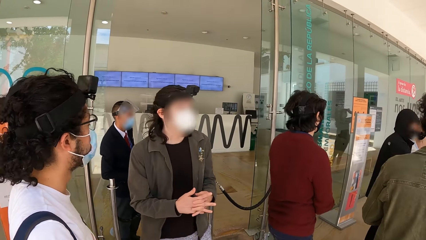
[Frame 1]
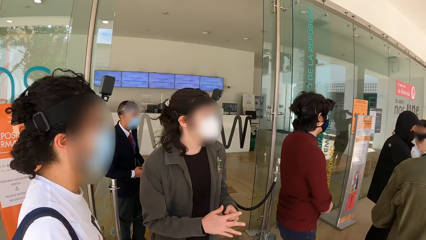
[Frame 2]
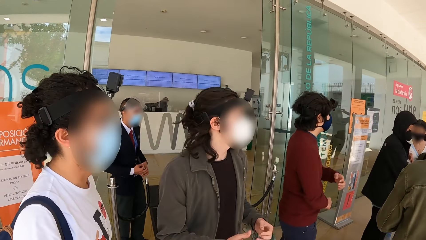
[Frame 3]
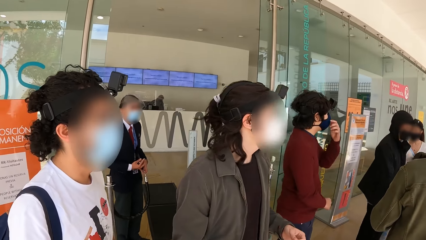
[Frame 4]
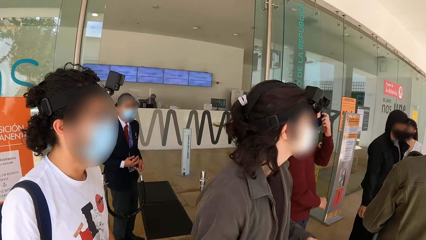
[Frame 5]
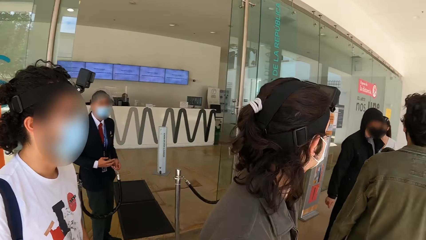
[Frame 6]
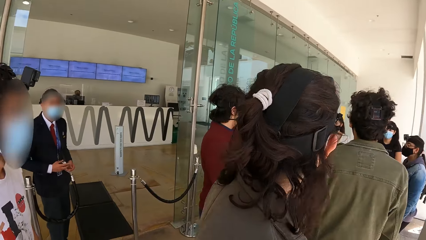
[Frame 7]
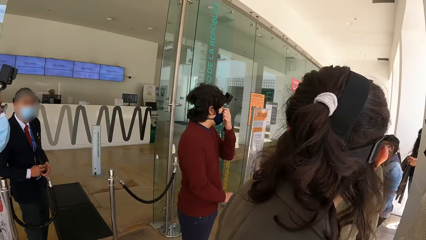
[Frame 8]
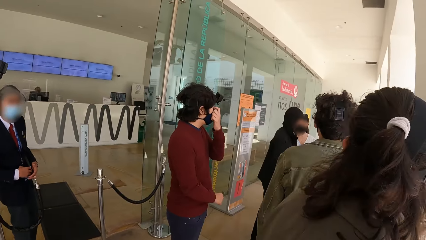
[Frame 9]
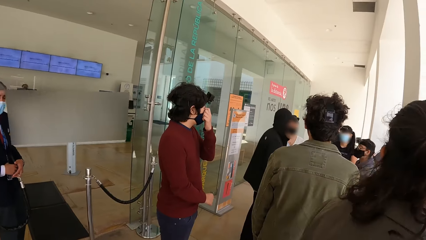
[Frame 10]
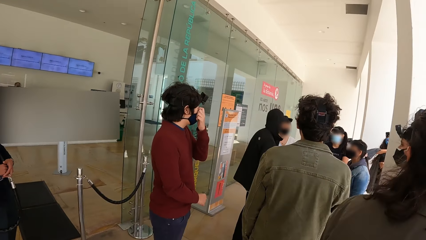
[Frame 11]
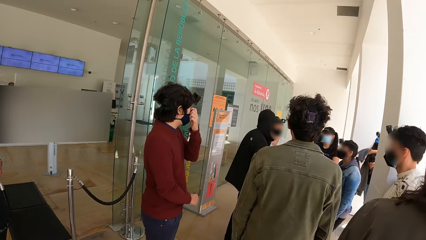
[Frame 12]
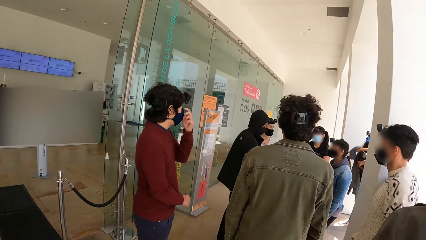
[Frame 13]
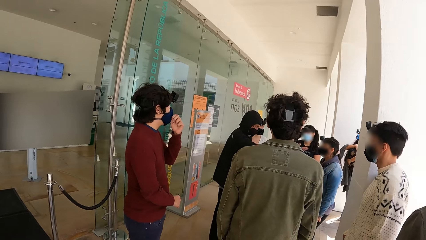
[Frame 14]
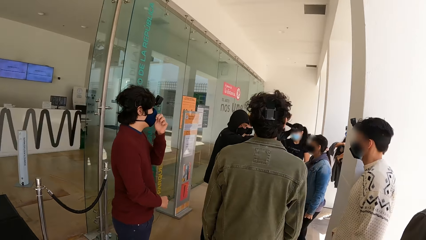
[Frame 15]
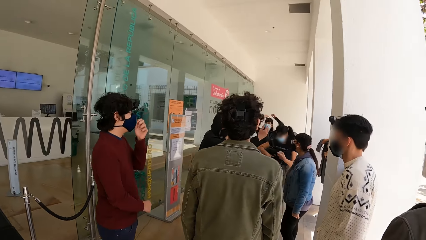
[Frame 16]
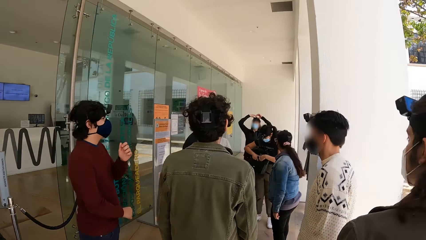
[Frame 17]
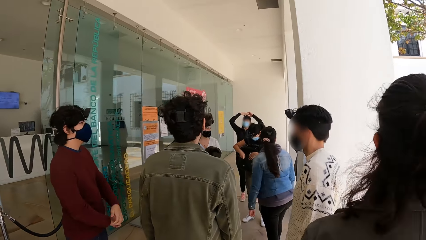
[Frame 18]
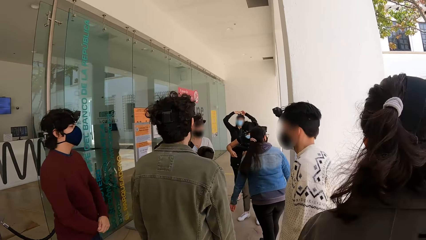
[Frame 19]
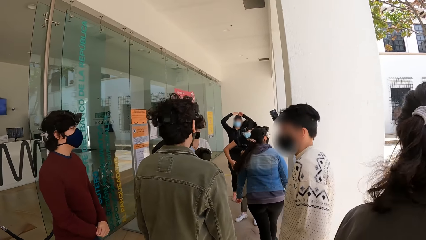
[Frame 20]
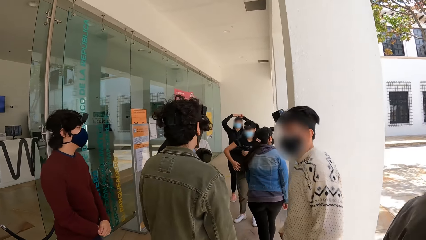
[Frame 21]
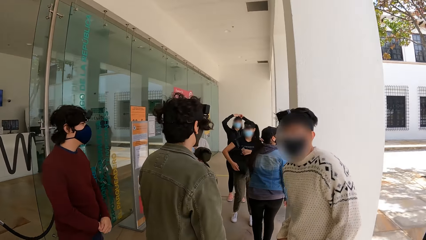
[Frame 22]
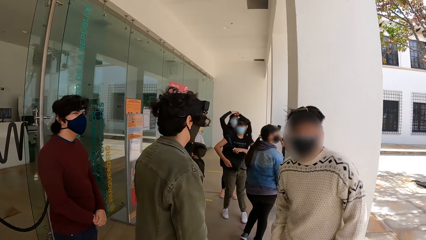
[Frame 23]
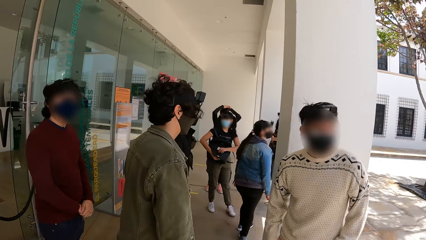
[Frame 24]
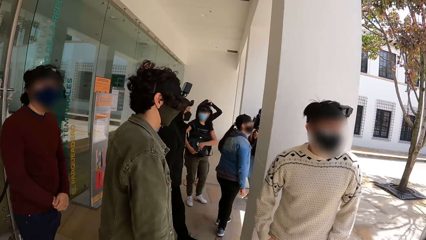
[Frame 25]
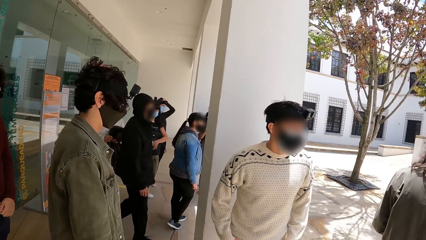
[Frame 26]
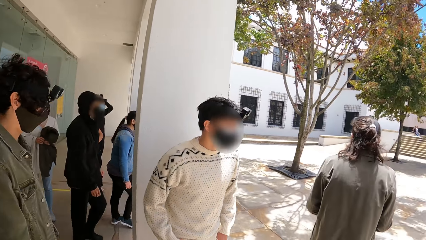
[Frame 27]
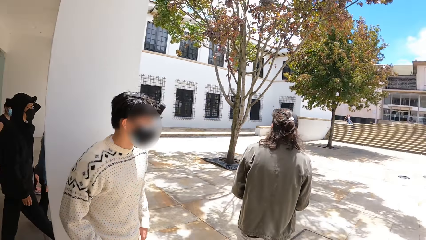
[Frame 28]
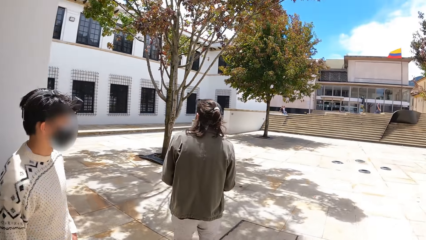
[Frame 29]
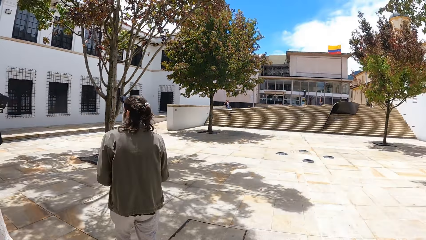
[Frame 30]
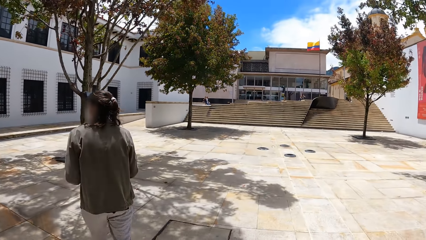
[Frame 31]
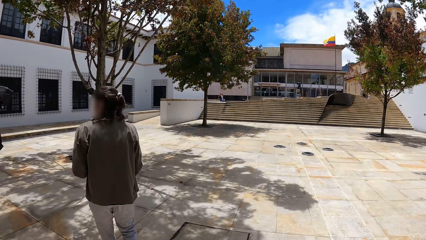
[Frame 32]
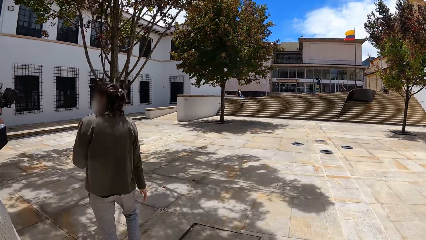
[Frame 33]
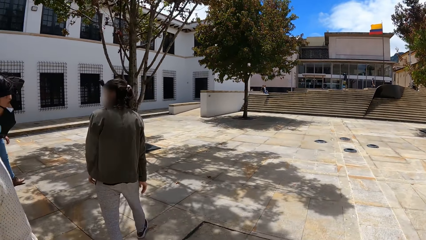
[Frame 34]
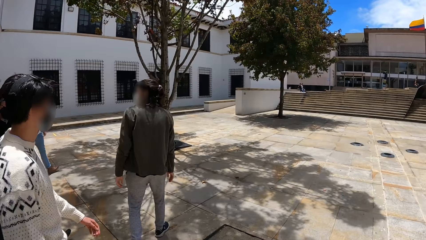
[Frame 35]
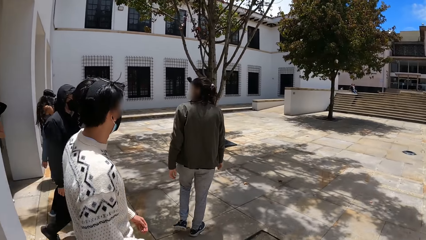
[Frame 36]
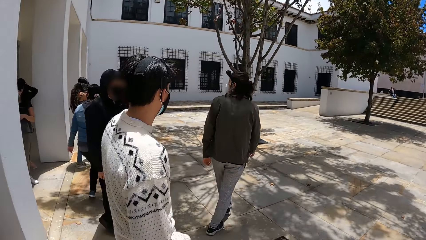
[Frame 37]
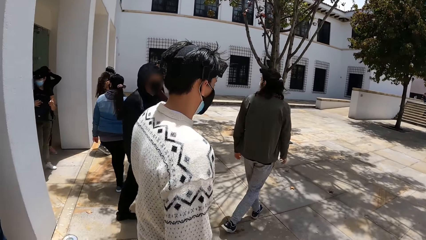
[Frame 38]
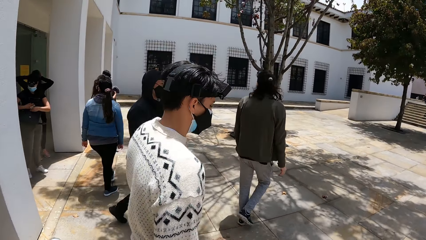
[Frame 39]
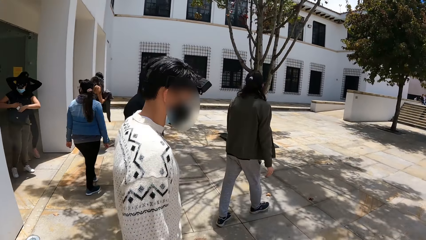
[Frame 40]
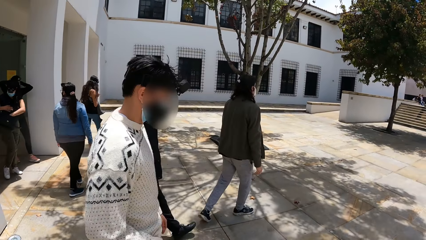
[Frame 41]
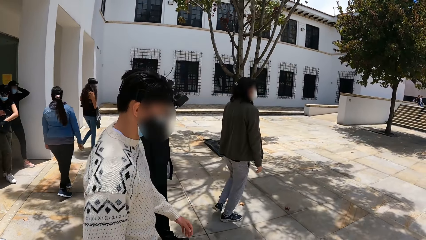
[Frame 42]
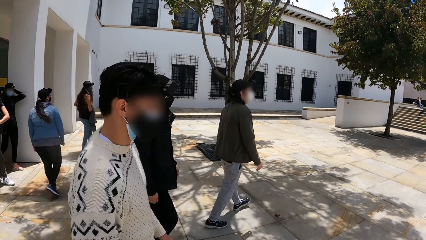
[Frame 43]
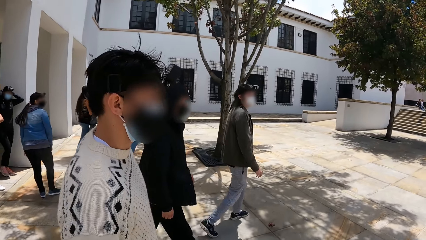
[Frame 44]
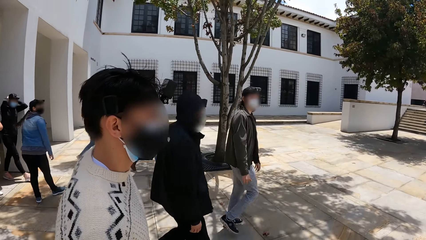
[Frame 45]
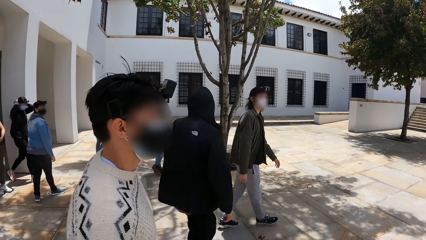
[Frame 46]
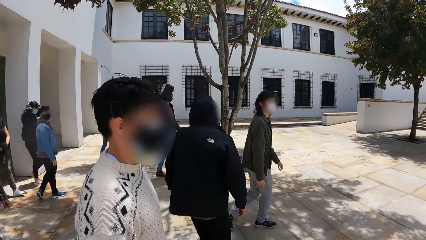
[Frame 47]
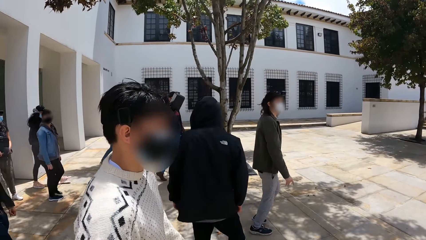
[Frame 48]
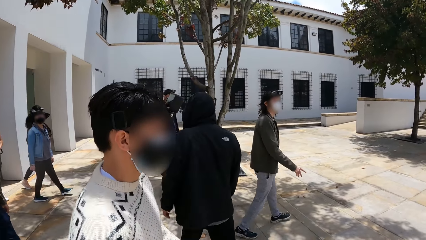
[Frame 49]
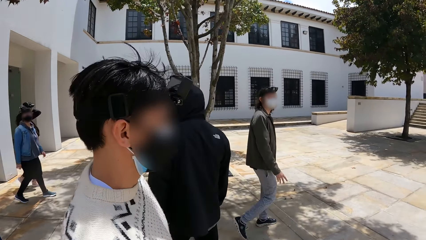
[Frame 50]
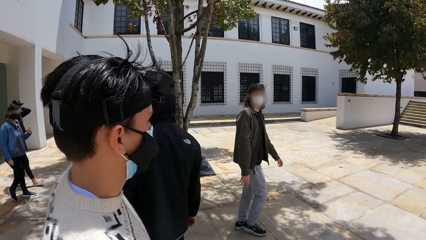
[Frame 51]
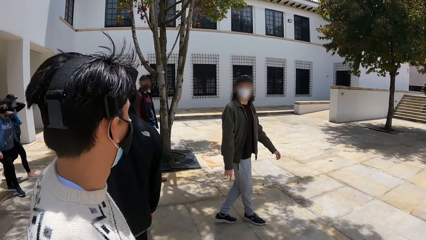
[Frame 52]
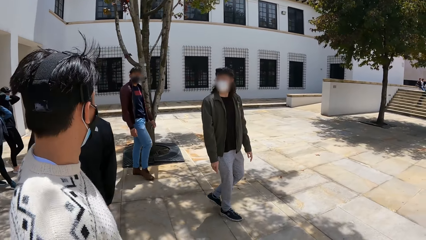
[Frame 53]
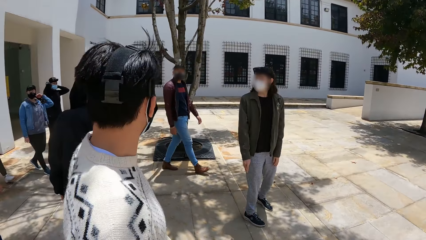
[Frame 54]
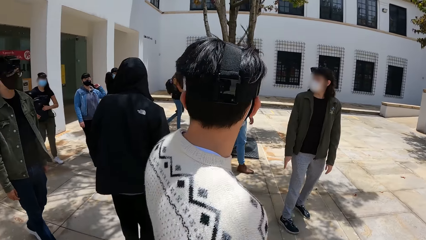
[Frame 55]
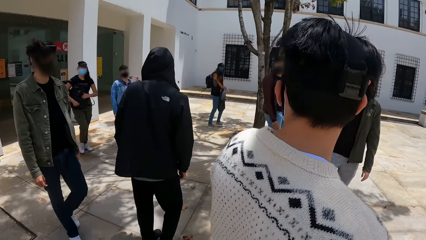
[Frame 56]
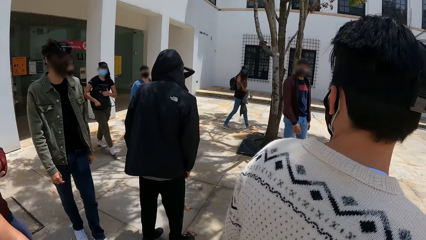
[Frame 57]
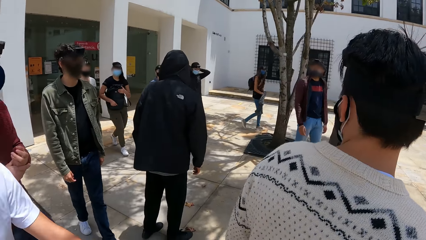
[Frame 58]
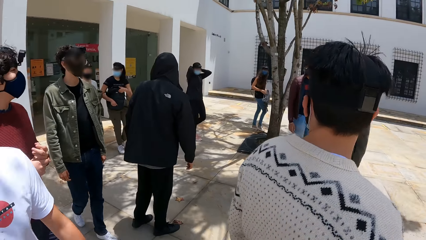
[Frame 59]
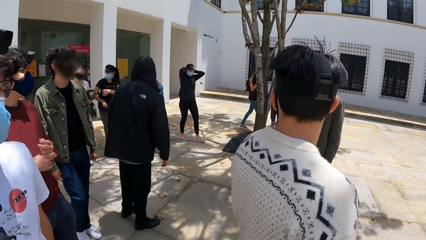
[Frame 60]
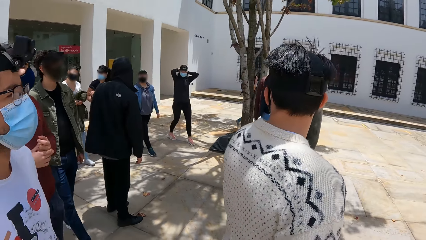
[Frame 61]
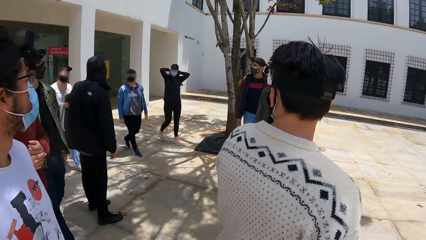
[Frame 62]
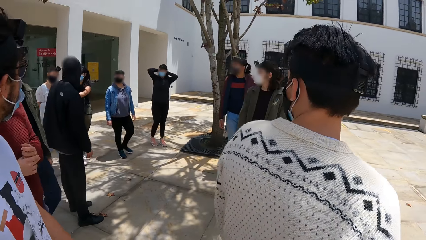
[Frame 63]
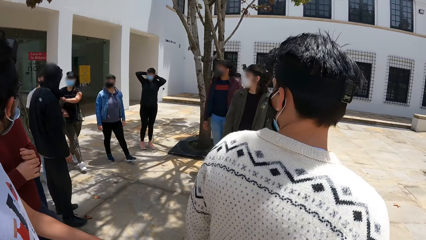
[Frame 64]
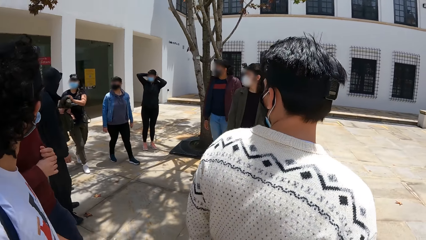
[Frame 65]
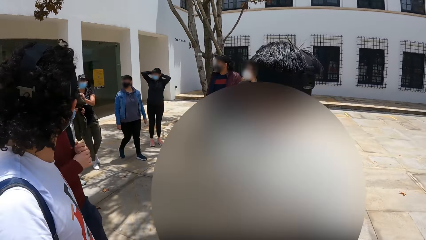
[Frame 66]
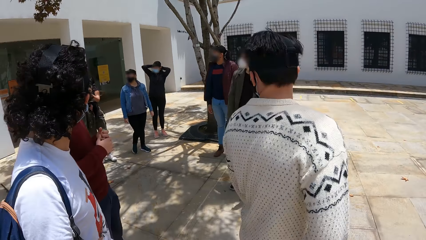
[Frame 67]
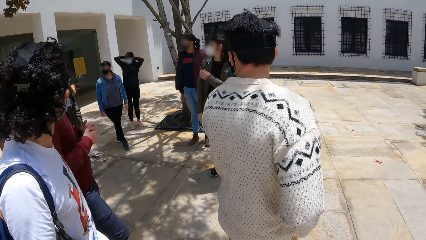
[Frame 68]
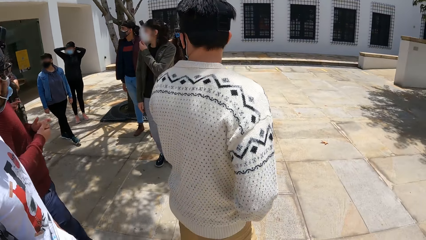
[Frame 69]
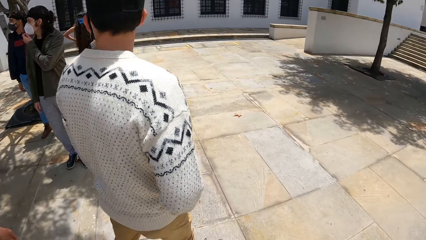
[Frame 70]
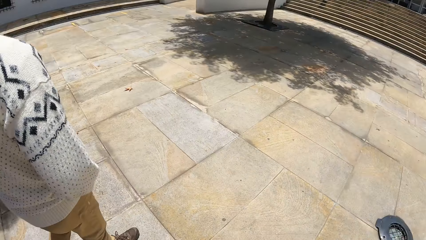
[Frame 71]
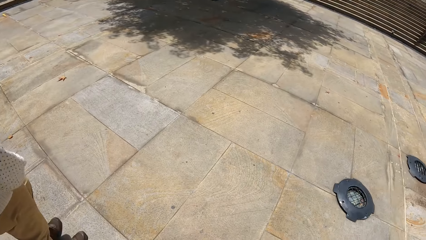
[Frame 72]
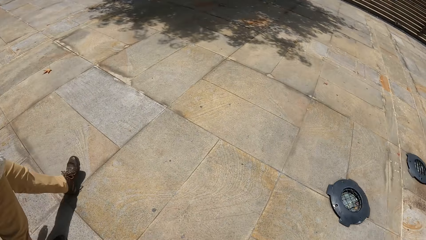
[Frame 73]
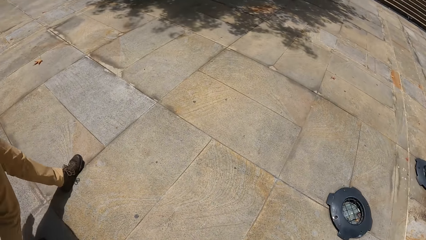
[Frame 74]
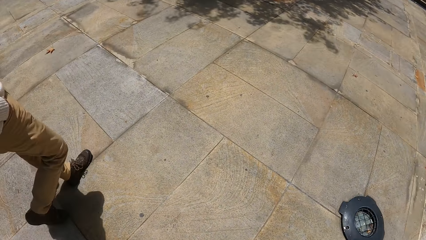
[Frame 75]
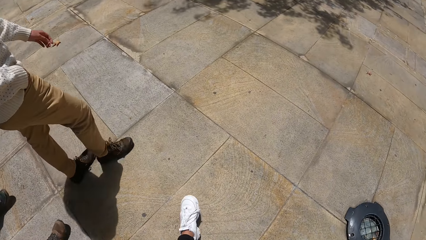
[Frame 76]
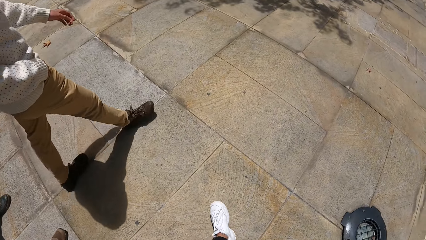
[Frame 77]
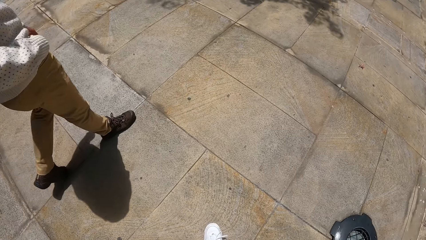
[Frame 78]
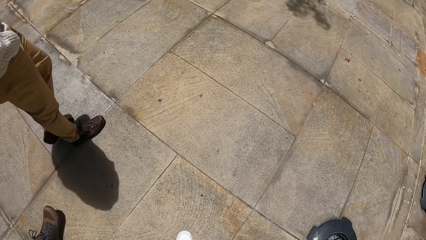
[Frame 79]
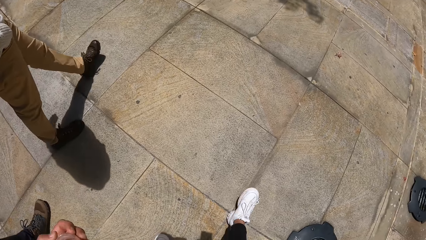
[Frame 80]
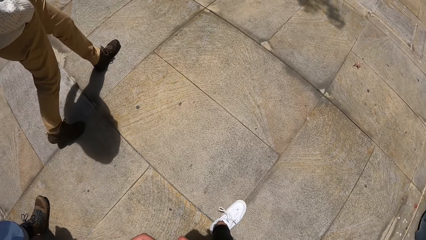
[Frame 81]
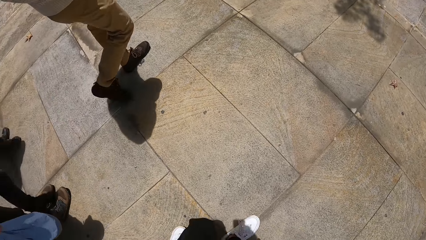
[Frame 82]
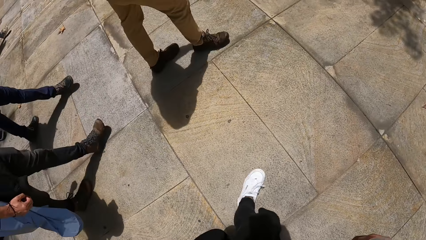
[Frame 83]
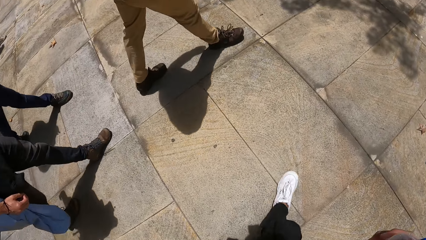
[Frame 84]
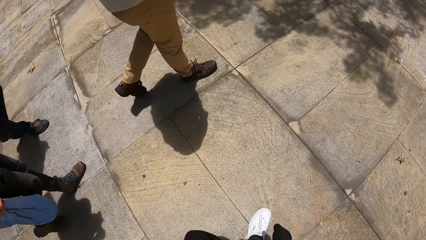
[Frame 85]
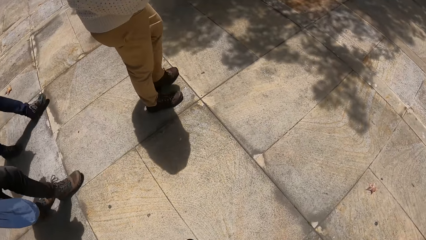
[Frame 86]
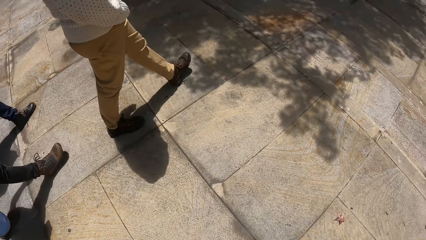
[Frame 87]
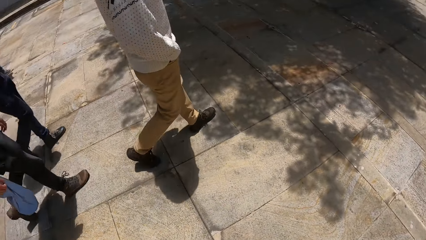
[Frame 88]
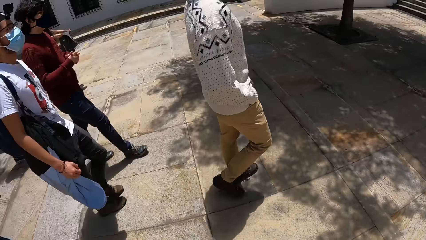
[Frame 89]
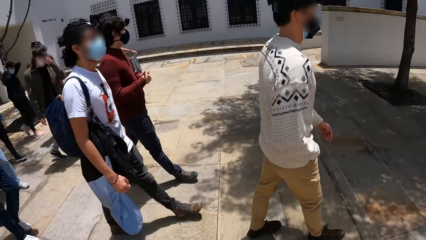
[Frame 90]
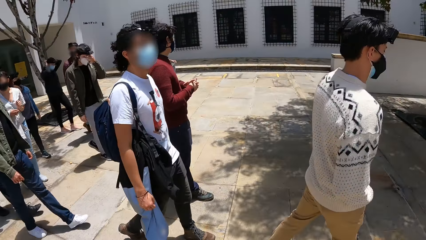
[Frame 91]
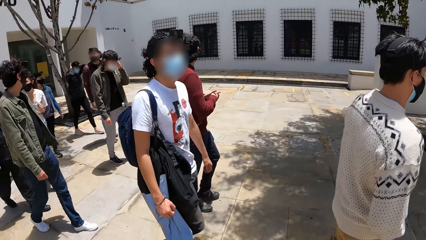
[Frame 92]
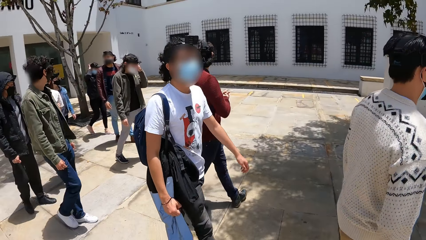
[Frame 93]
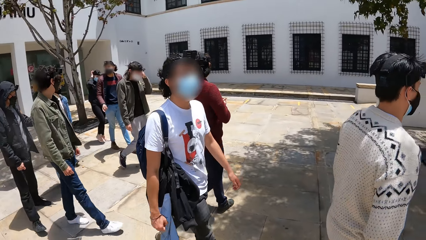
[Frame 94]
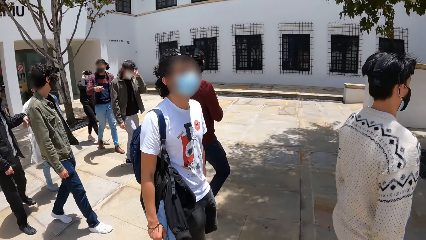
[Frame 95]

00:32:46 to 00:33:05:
The camera wearer walks in the compound. A person walks in the compound. Another person walks in the compound.
